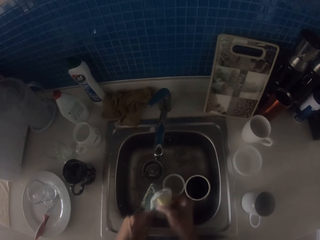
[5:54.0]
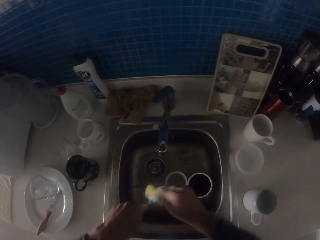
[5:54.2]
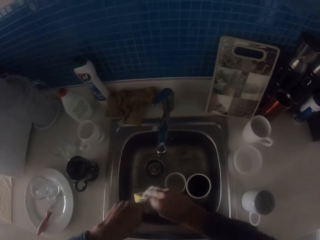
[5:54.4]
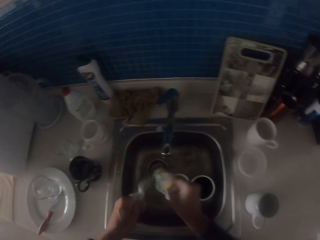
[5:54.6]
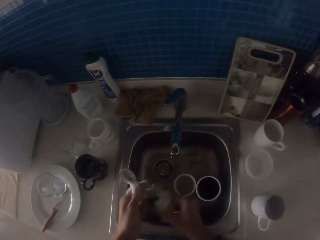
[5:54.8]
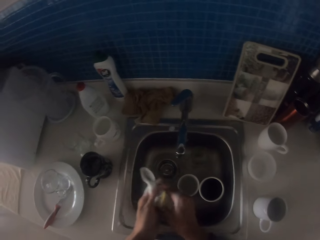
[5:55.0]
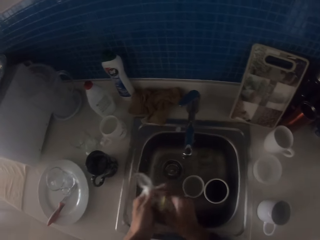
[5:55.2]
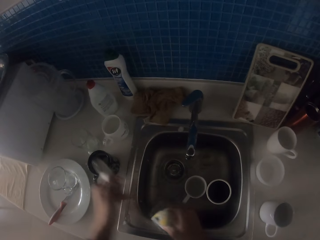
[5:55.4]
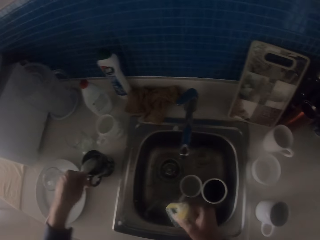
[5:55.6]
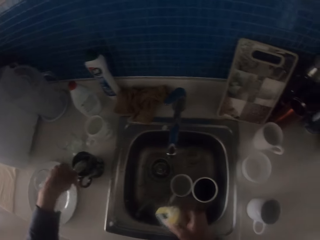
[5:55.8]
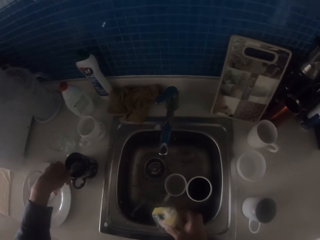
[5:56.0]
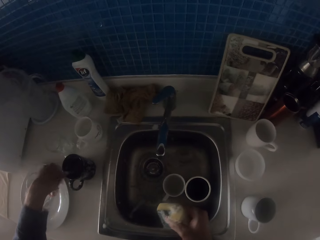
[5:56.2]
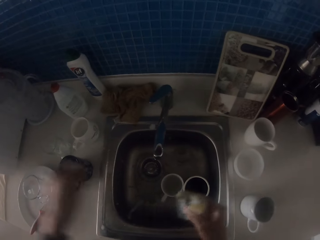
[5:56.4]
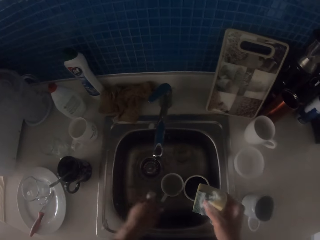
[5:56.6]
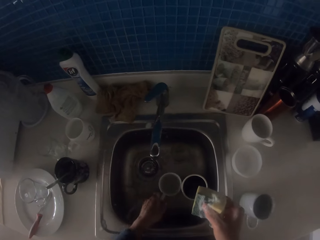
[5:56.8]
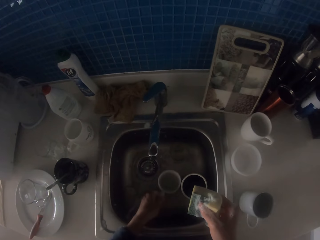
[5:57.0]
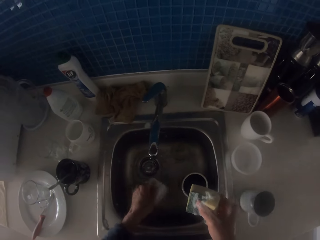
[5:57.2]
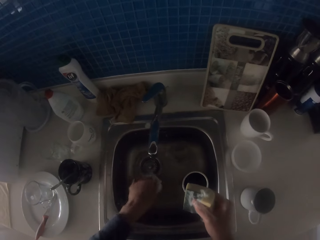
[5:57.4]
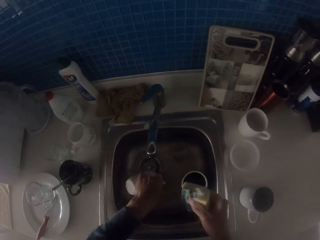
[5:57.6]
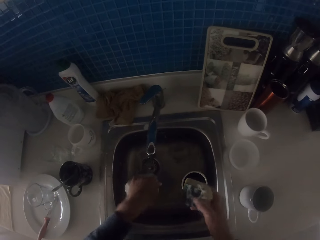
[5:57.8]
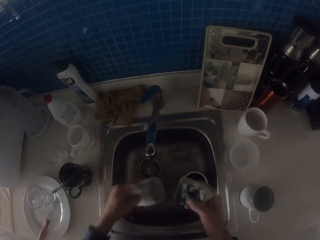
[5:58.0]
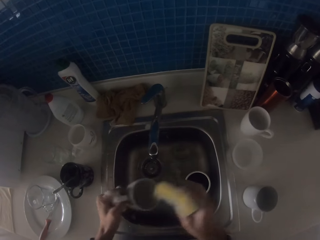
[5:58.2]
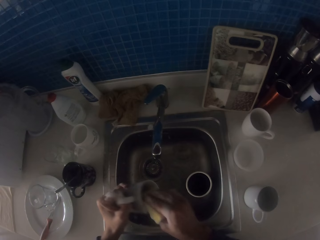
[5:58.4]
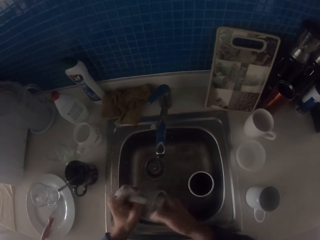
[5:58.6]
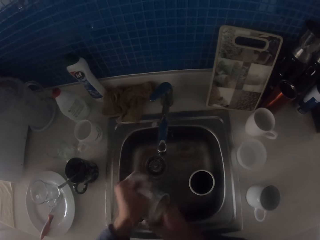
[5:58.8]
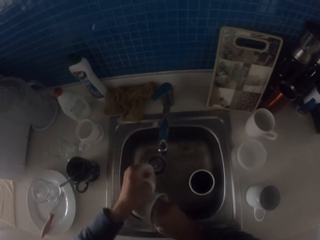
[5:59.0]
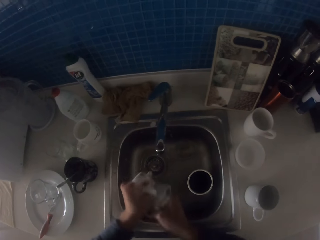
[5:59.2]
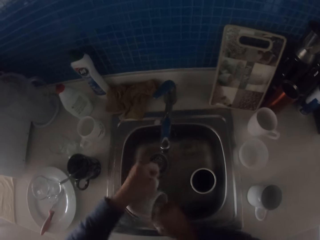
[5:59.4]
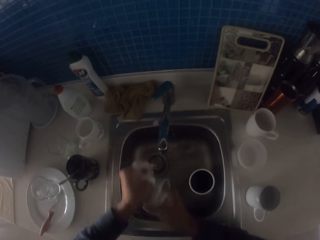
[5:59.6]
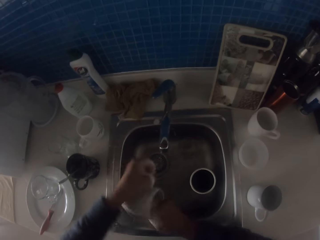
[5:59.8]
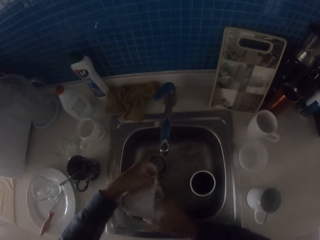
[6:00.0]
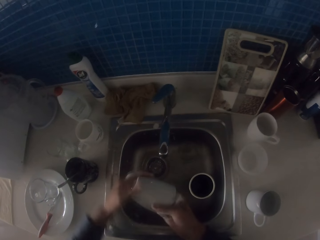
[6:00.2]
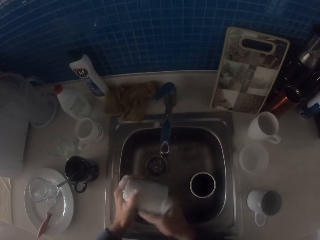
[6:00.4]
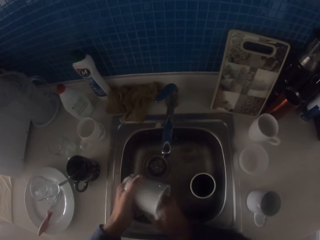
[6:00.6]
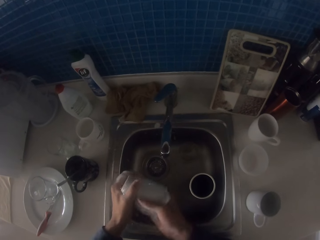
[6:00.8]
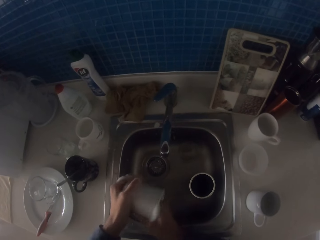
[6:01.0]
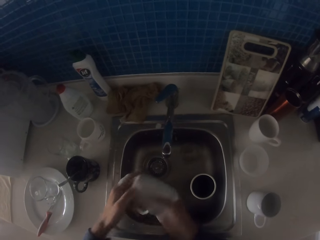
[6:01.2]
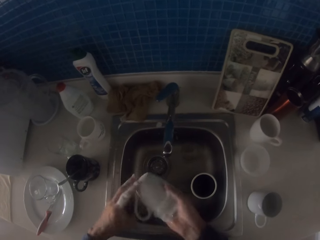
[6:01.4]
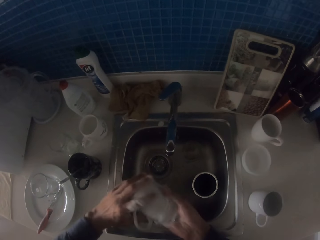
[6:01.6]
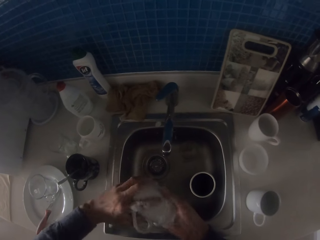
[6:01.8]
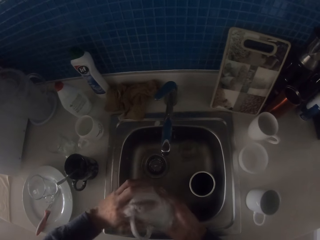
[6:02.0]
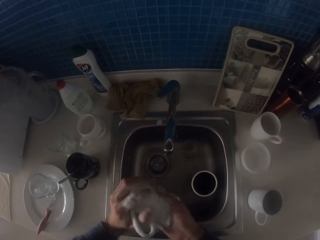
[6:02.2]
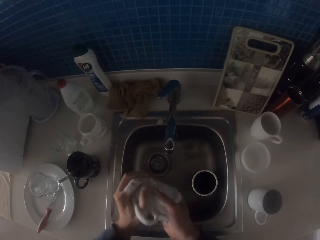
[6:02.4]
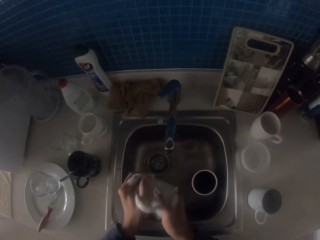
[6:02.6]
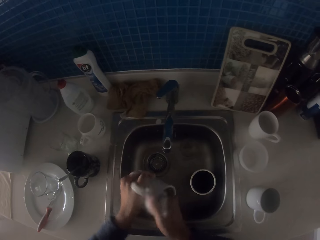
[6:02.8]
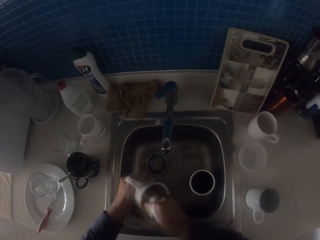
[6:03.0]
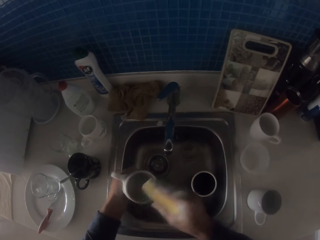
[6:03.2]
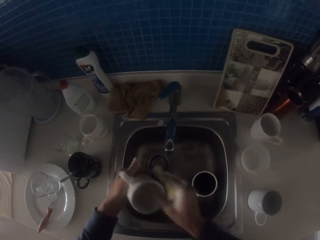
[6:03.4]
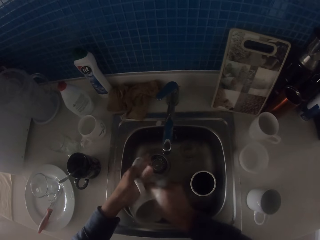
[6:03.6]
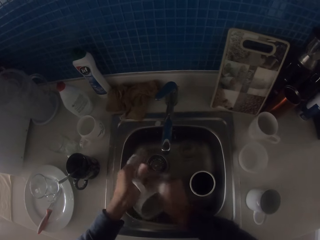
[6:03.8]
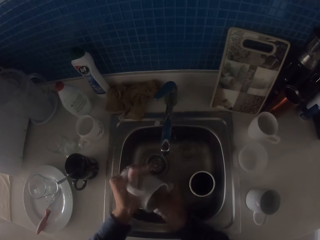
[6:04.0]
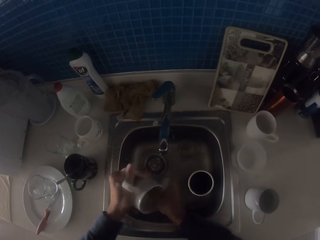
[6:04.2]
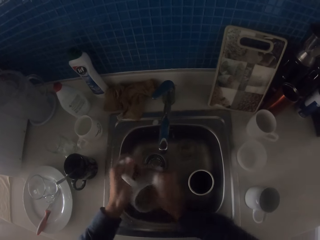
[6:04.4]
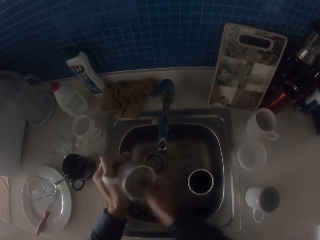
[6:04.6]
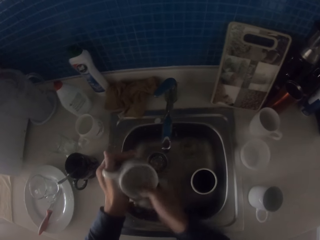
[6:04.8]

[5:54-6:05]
The camera wearer cleans the spoon with the dish washer. They put the spoon inside the cup on the table sink. They pick up a cup from the sink. They wash the cup with the dish washer.

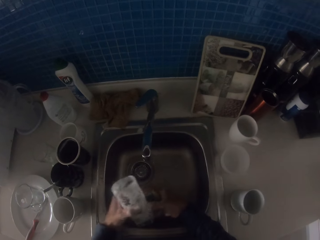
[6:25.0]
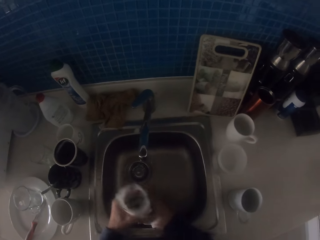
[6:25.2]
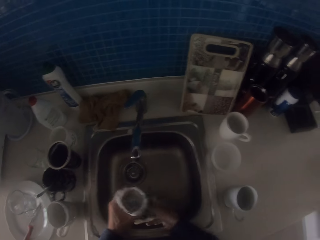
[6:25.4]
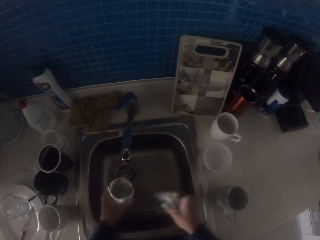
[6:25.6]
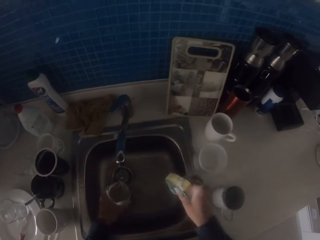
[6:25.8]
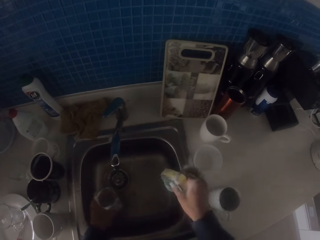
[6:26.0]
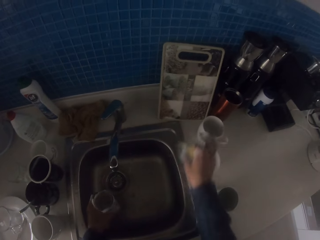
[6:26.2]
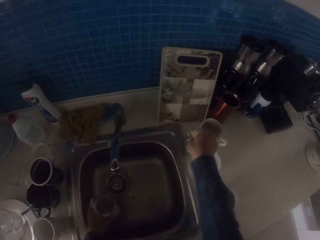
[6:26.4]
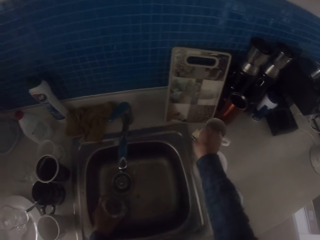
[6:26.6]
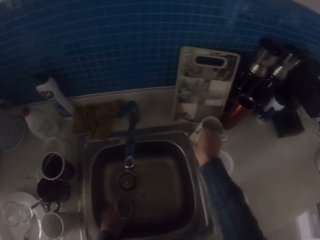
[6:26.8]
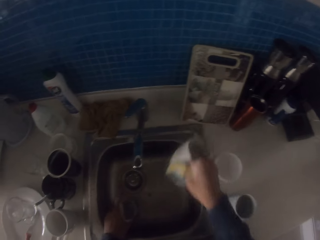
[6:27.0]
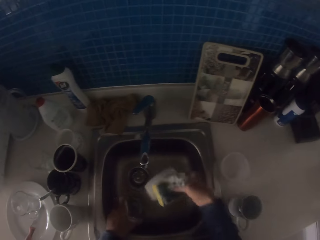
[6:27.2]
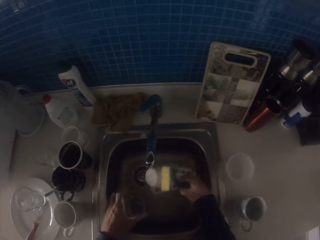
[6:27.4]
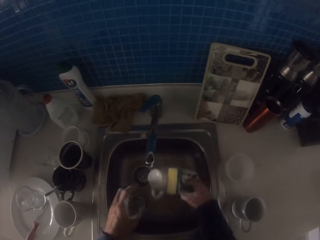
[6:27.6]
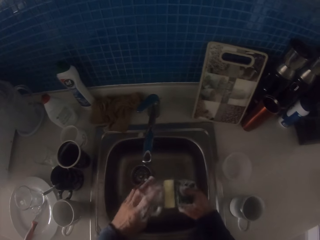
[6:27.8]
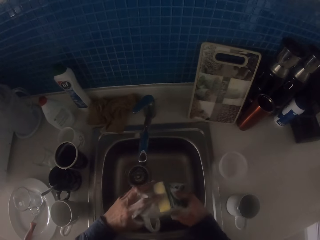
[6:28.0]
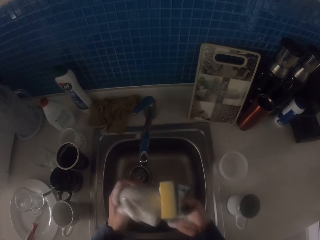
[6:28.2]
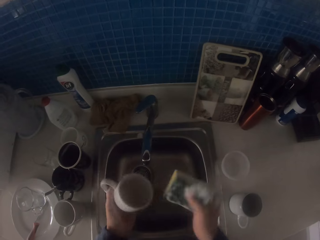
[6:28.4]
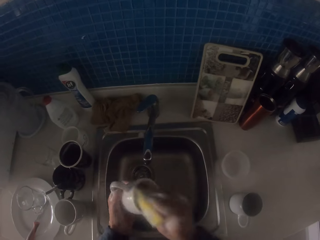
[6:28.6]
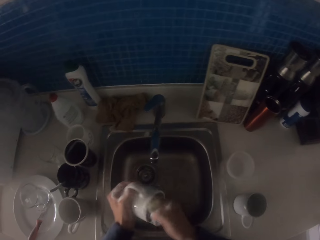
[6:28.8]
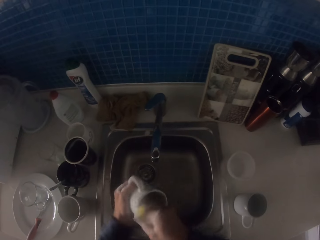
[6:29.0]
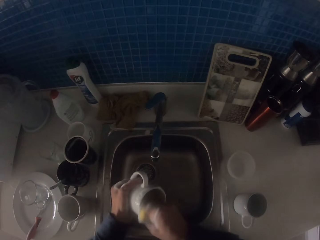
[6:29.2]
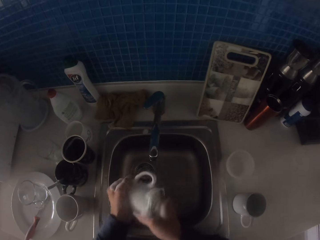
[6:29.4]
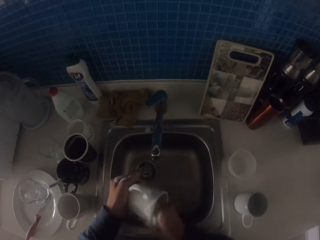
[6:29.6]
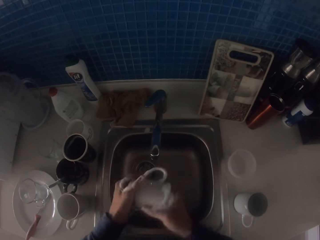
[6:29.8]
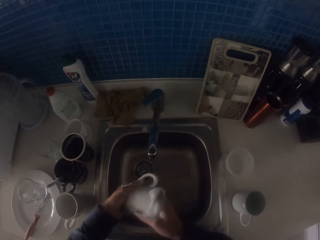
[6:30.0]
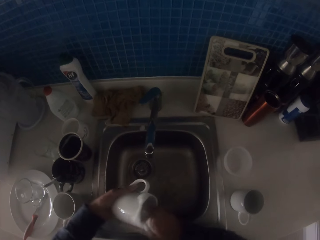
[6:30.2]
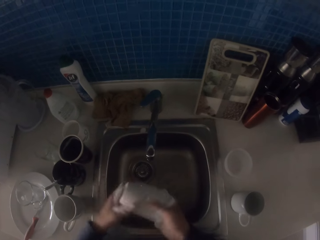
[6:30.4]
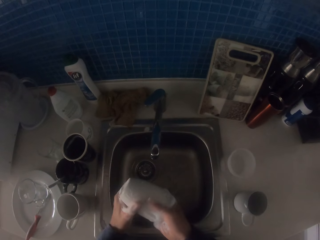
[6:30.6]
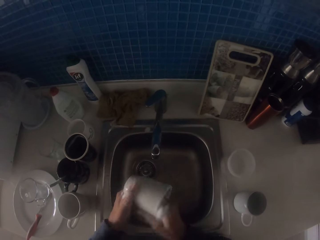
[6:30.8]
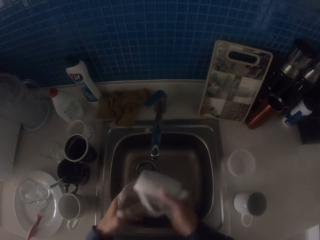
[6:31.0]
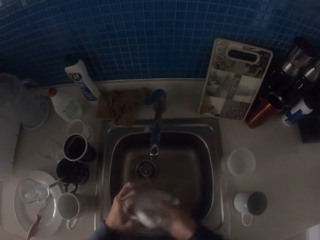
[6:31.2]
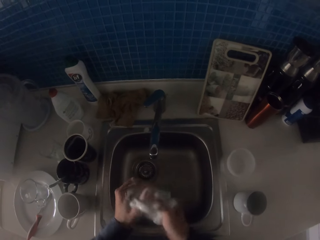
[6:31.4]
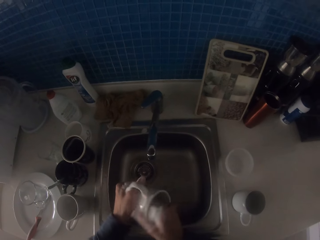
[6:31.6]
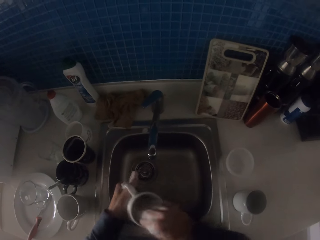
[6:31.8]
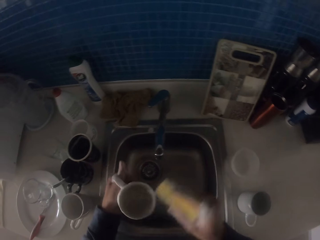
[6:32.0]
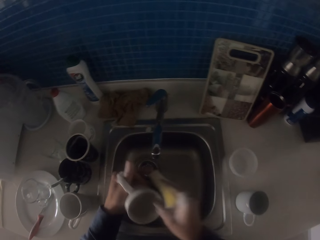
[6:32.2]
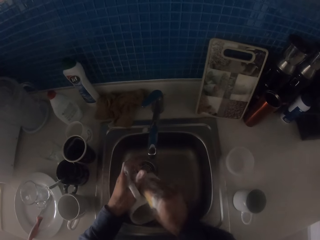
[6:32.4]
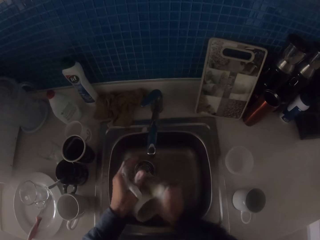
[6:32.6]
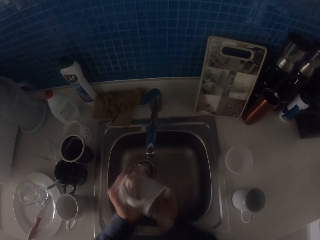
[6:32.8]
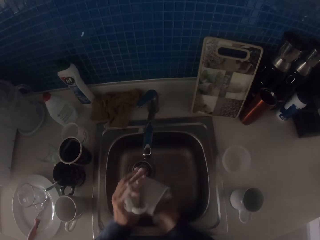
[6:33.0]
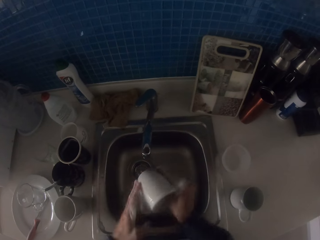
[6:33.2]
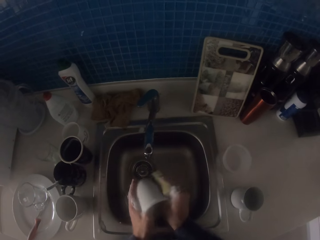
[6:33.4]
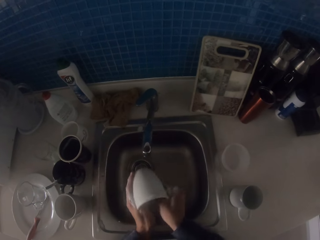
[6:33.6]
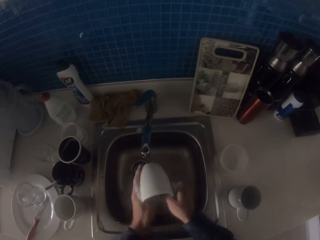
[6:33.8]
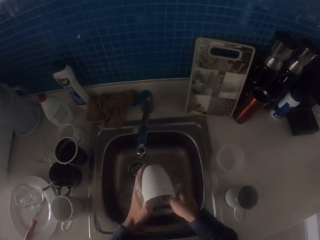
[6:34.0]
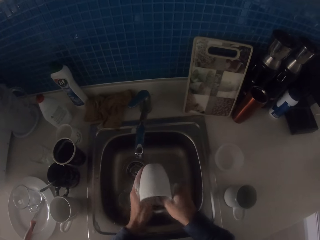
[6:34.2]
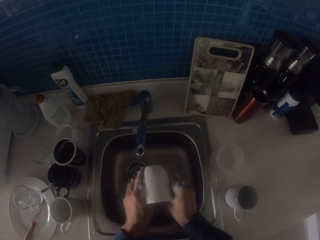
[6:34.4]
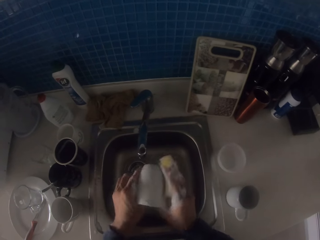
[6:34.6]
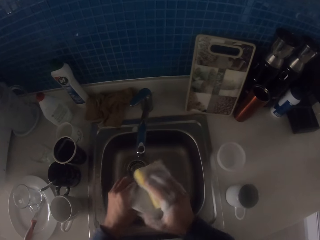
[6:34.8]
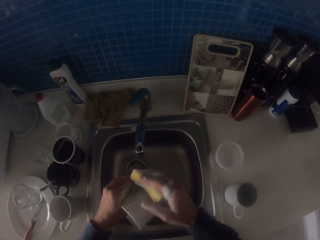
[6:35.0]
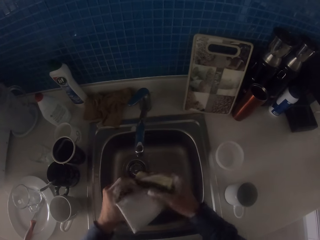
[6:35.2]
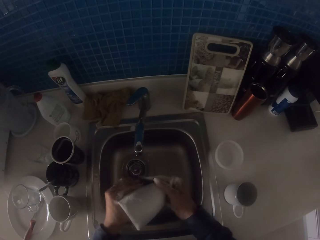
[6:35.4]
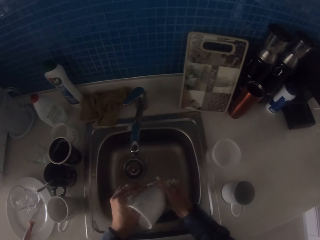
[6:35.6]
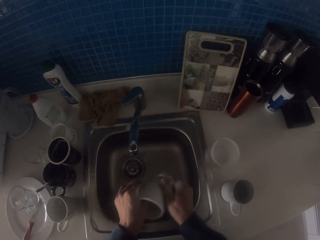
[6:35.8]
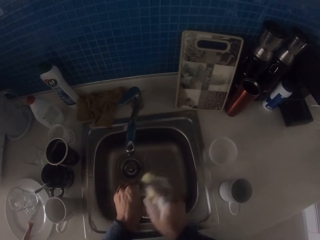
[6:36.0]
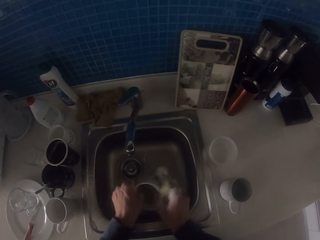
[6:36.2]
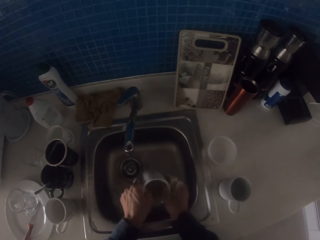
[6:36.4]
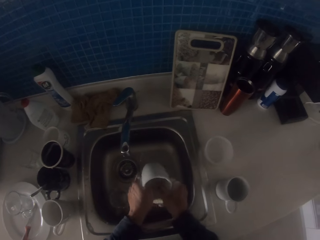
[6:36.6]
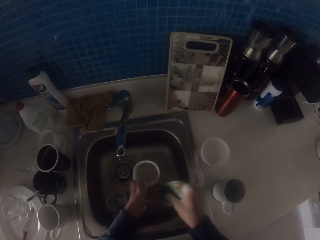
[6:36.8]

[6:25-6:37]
The camera wearer puts the glass in the sink. They pick up a cup from the table sink. They pour water in the sink. They wash the cup with the dish washer.
